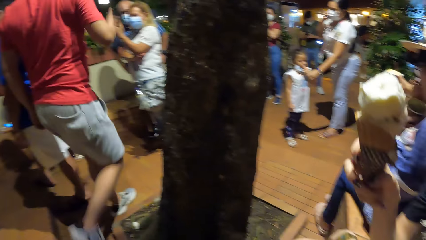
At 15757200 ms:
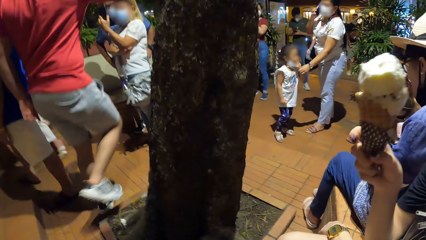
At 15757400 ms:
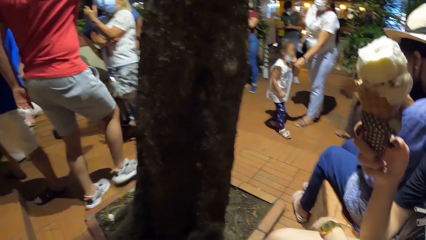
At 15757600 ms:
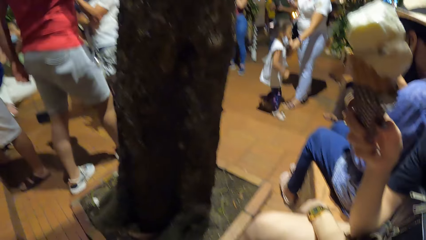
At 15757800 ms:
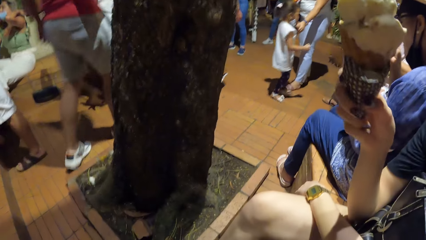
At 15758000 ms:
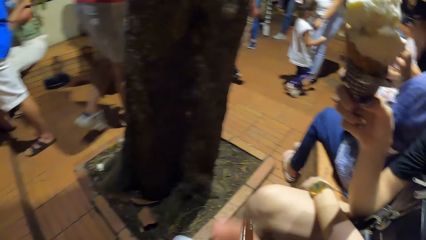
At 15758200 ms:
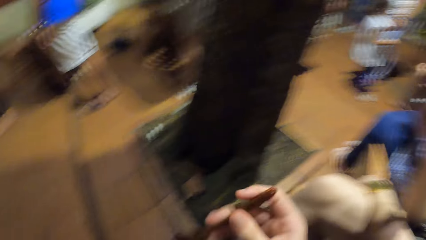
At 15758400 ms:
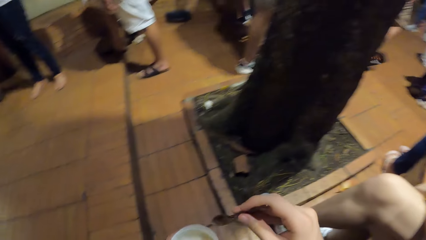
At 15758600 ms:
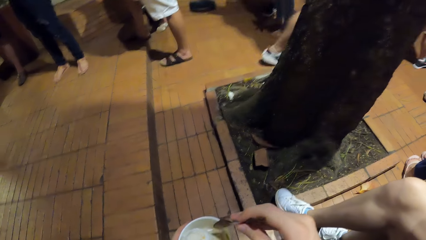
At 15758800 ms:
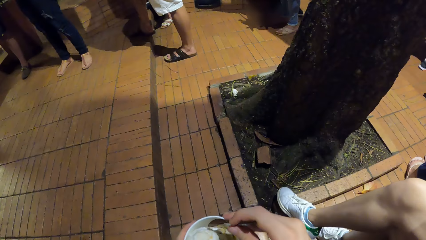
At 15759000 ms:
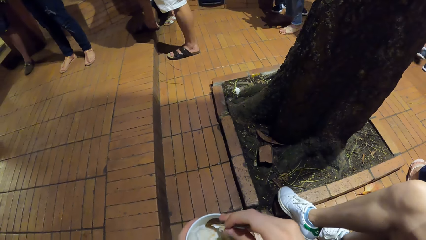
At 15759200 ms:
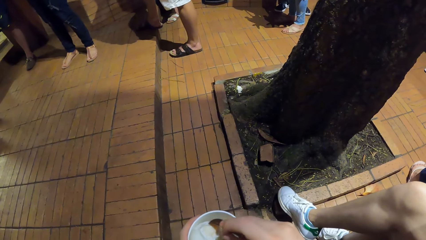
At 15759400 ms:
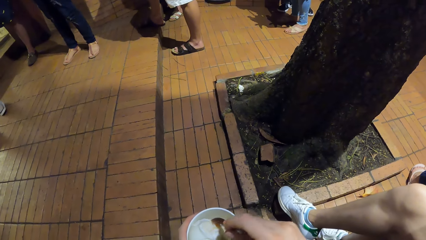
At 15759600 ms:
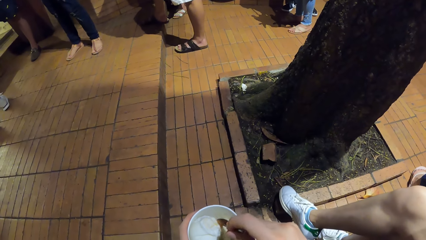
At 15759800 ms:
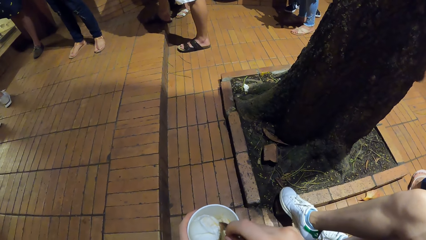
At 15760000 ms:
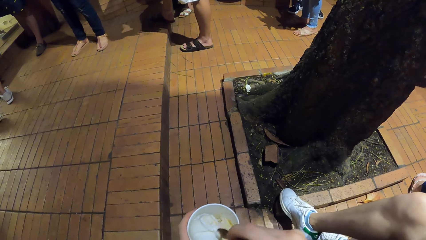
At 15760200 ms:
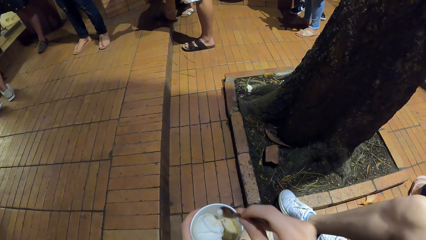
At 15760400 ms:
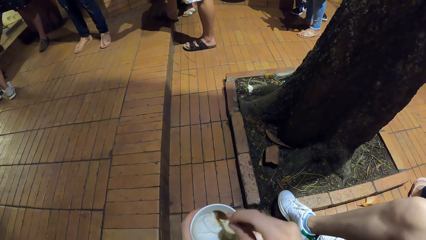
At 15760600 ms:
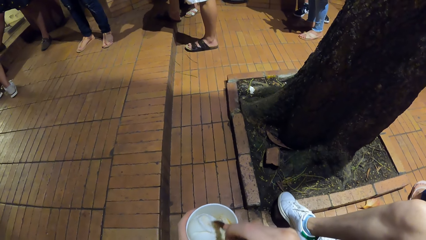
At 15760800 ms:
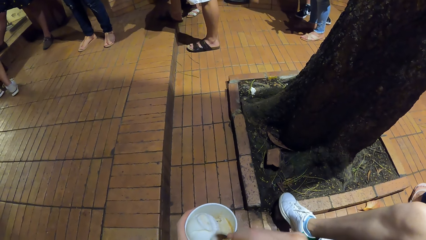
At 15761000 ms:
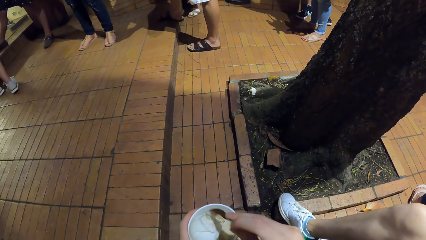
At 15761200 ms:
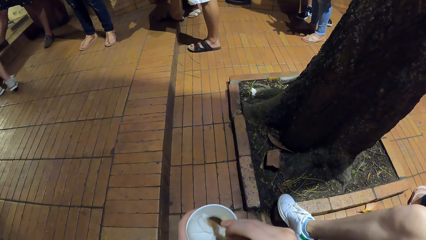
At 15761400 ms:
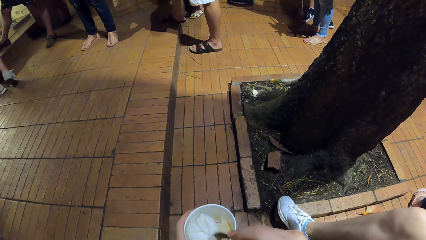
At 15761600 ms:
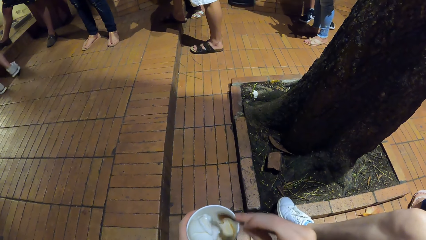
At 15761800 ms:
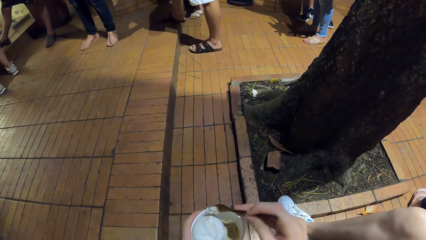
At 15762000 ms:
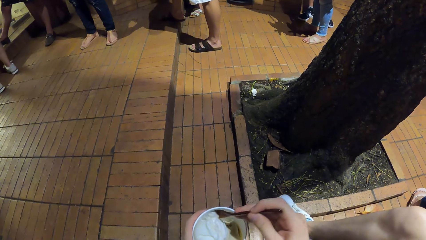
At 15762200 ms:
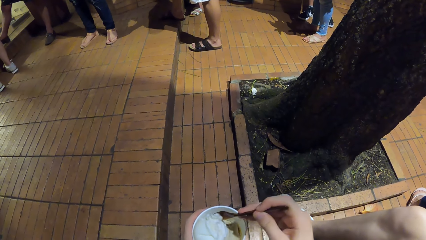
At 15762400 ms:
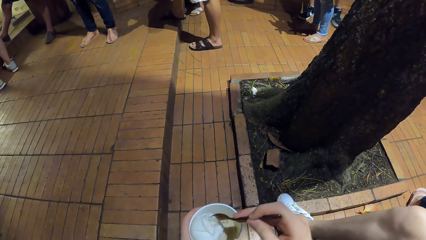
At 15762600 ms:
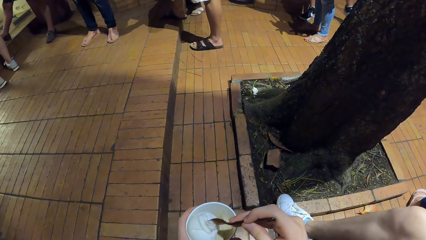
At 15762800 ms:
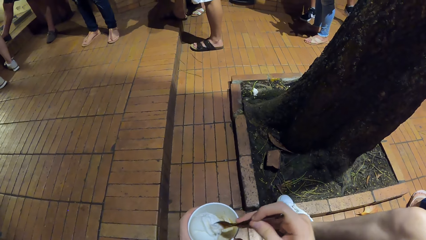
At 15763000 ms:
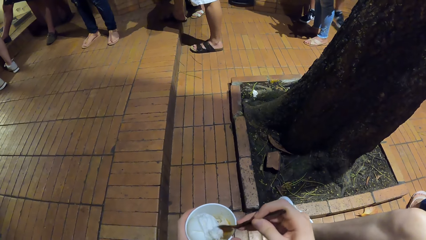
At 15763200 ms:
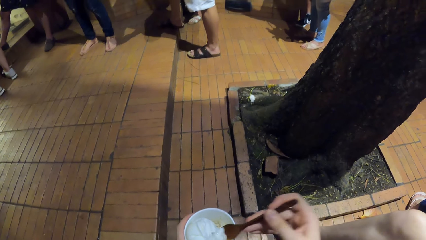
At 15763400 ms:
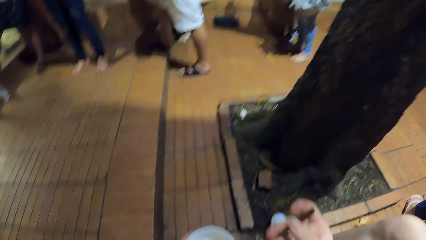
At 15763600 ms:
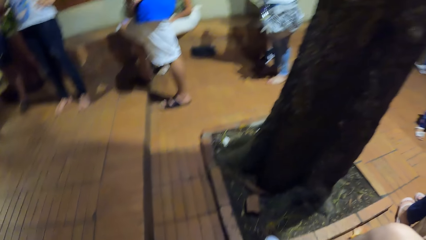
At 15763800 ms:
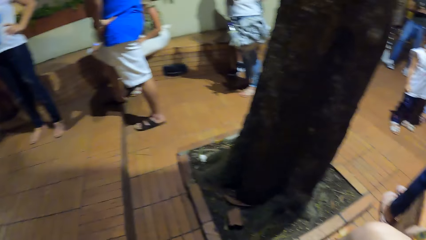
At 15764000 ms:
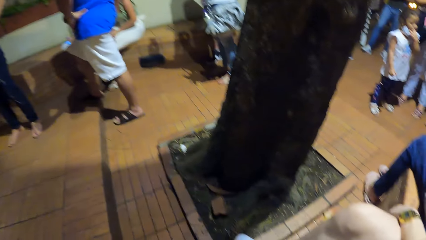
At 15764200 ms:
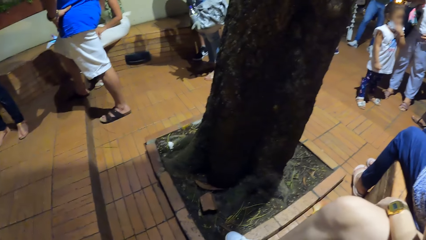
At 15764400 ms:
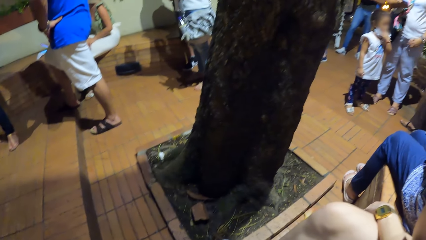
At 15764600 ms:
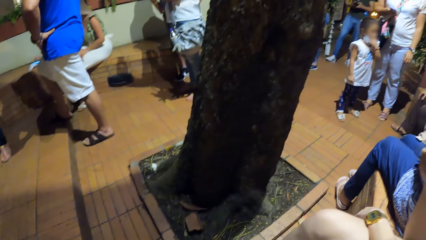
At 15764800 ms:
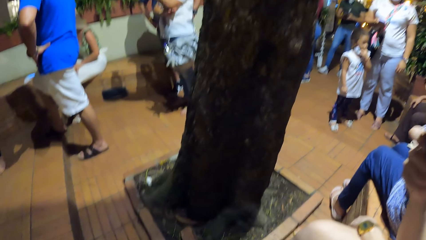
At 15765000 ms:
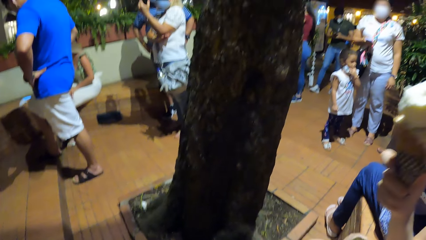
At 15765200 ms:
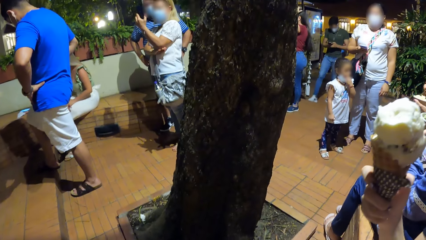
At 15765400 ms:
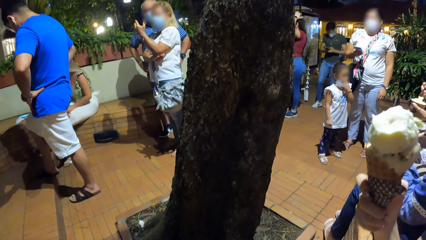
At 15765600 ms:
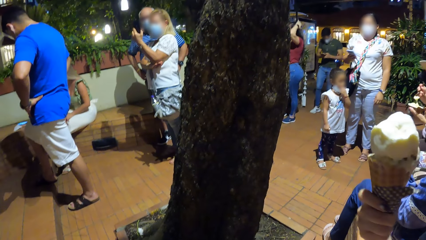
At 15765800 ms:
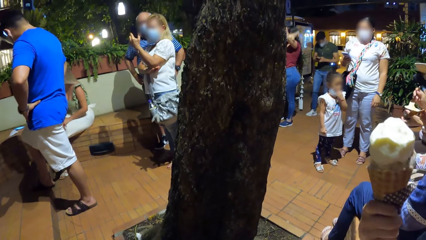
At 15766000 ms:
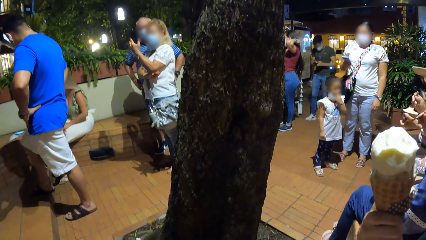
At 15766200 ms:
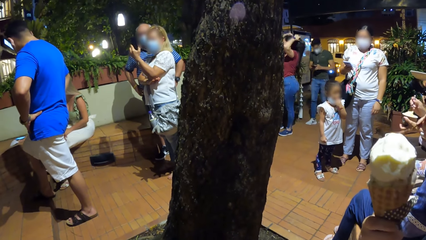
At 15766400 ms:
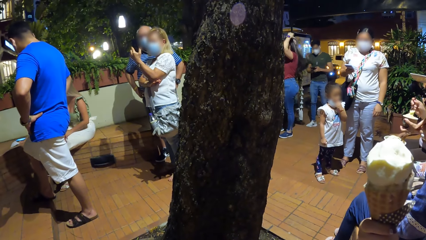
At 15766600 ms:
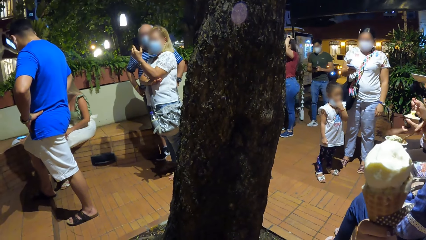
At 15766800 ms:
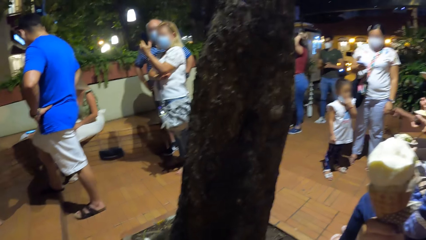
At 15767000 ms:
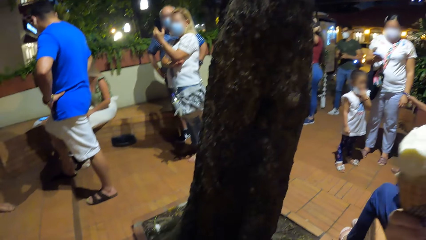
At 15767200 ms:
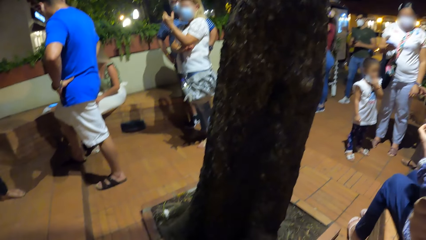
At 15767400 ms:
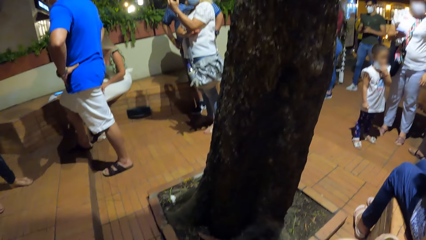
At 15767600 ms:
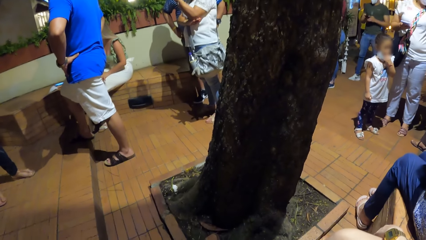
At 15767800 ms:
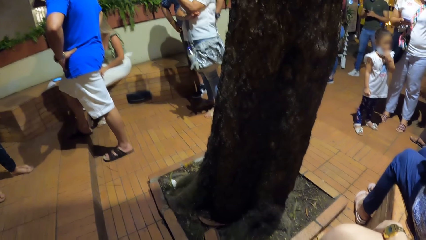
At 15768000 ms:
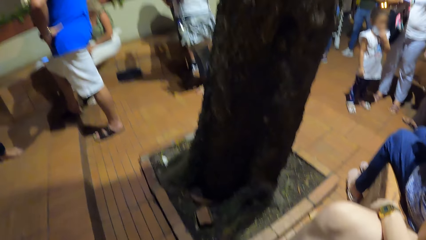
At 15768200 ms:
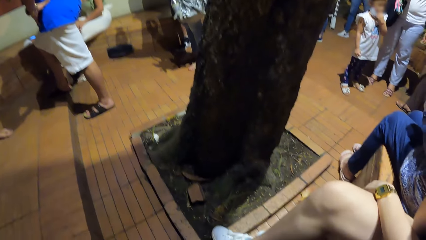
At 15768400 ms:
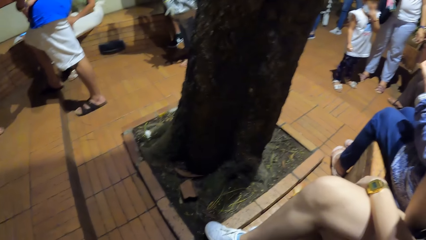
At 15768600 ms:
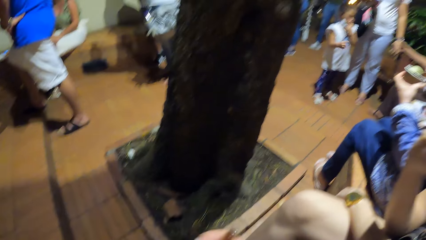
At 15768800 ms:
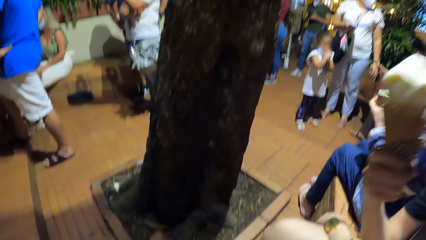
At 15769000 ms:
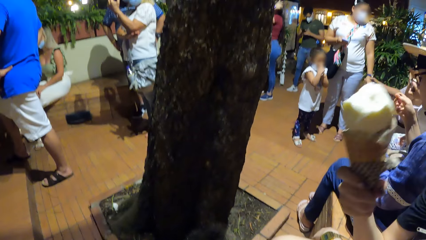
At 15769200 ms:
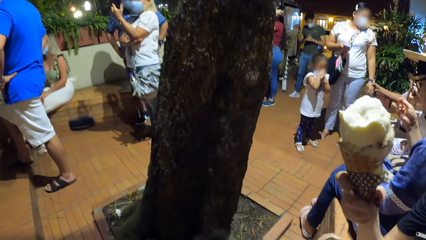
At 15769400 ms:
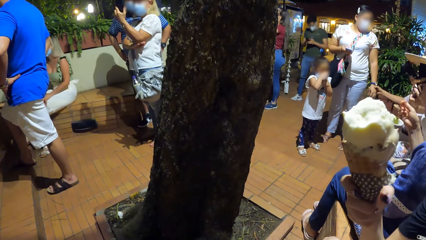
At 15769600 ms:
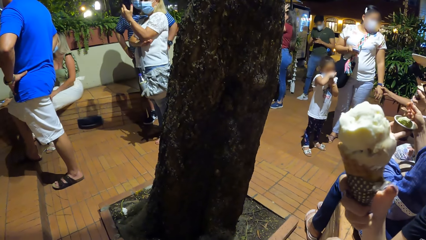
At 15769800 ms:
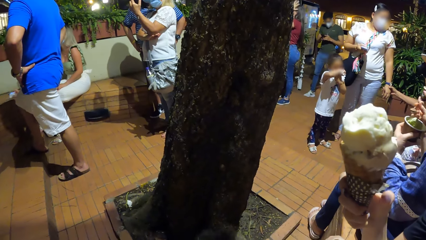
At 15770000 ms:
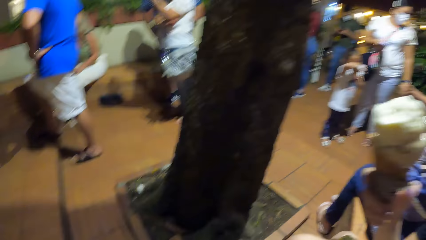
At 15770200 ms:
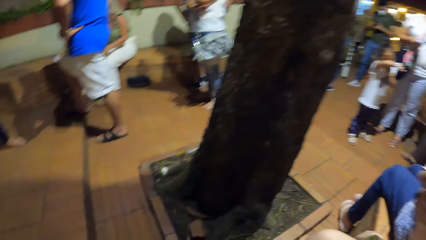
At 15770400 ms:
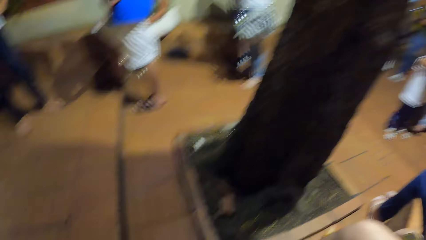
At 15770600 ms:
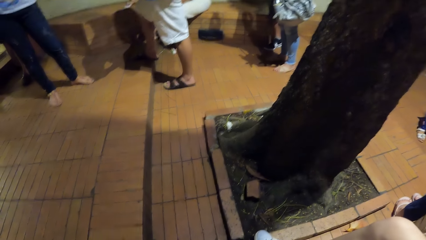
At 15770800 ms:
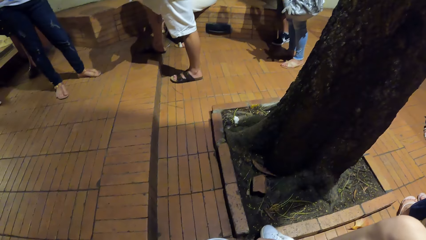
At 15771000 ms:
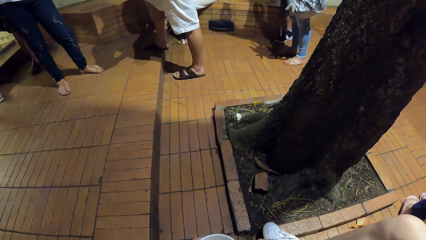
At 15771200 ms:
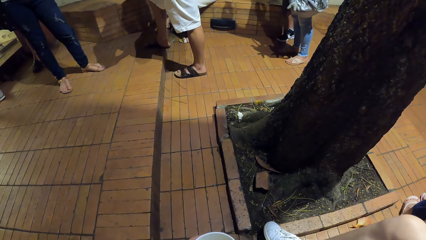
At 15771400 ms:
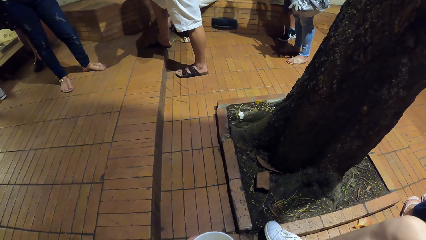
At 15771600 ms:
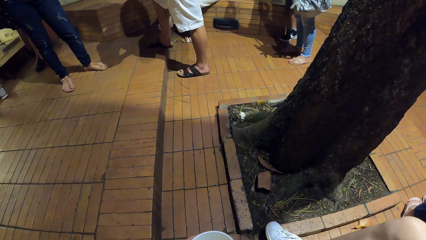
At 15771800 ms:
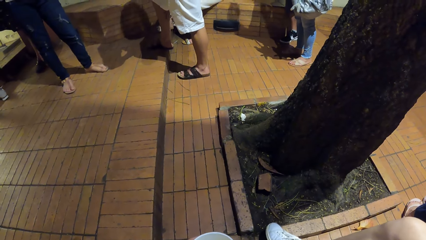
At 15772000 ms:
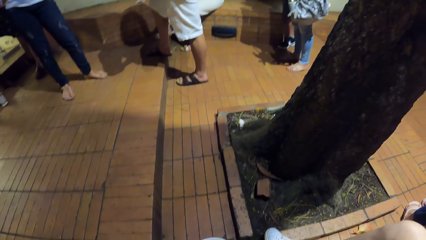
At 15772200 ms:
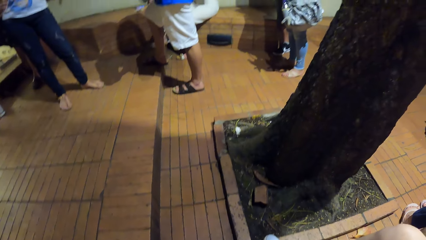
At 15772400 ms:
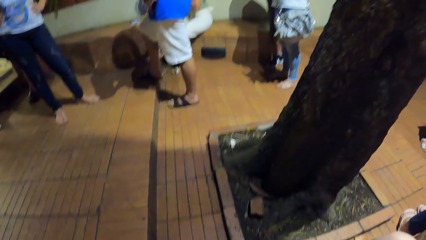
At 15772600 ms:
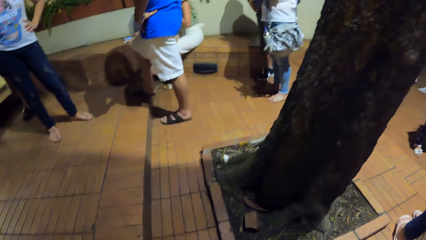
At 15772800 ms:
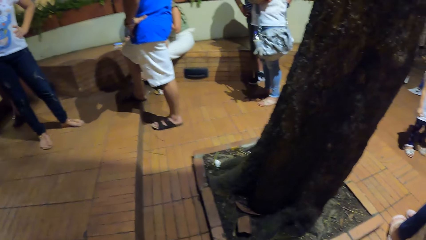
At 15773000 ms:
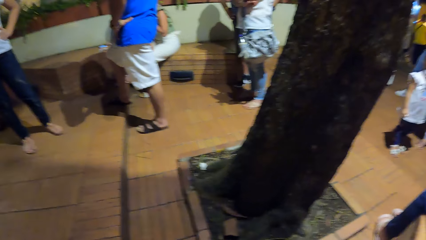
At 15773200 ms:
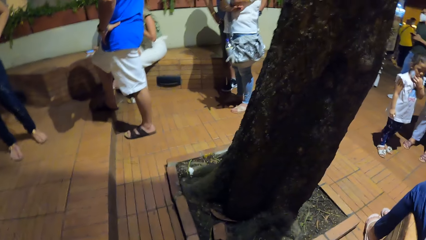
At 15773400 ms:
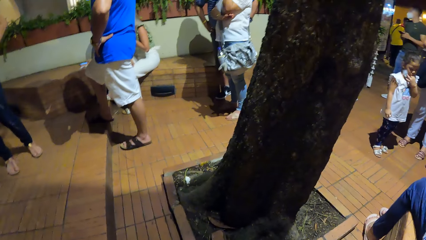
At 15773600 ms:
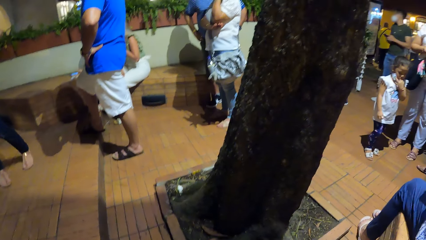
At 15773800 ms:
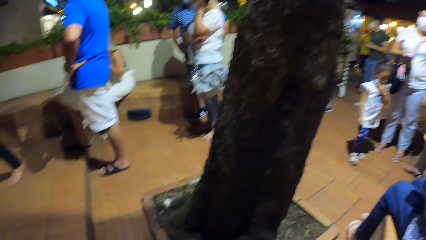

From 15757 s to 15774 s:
The first woman eats the ice cream with the spoon in her right hand. The camera wearer scoops the ice cream from the cup with the spoon in her right hand. She eats the ice cream with the spoon in her right hand. The first woman scoops the ice cream from the cup with the spoon in her right hand.
